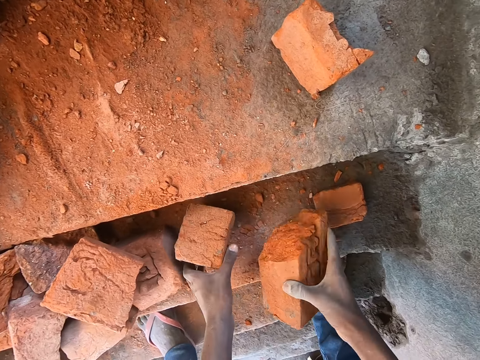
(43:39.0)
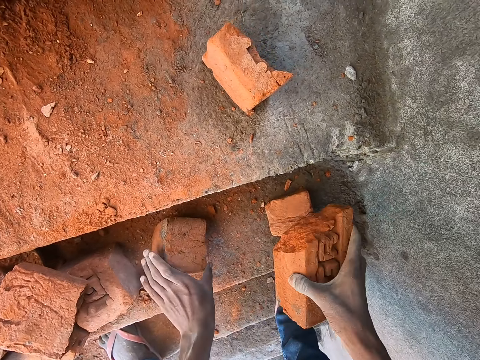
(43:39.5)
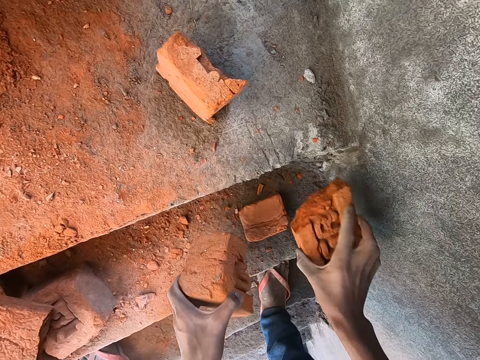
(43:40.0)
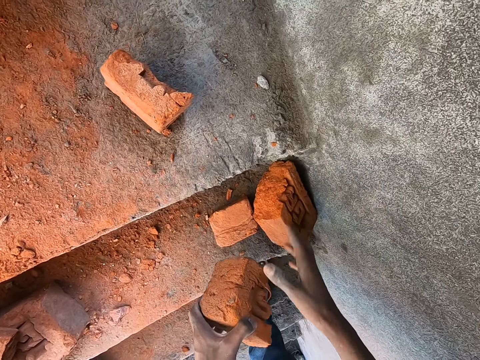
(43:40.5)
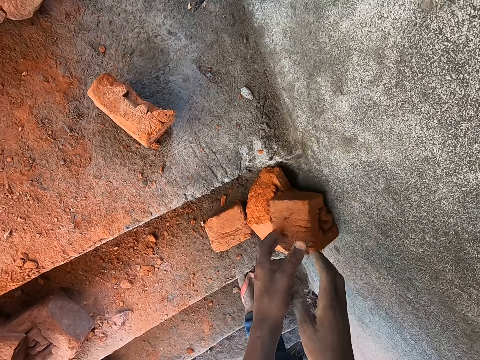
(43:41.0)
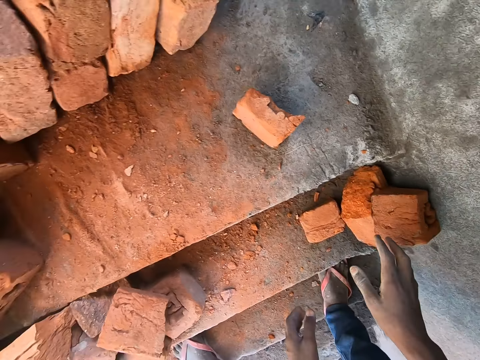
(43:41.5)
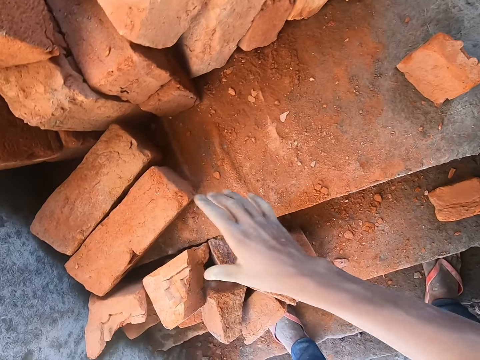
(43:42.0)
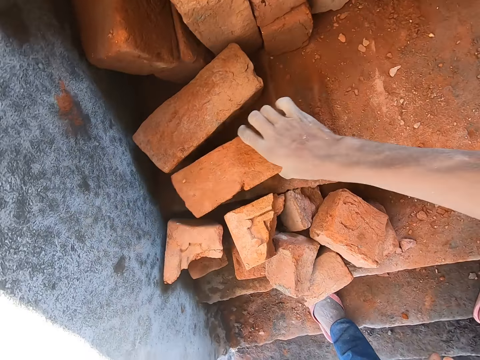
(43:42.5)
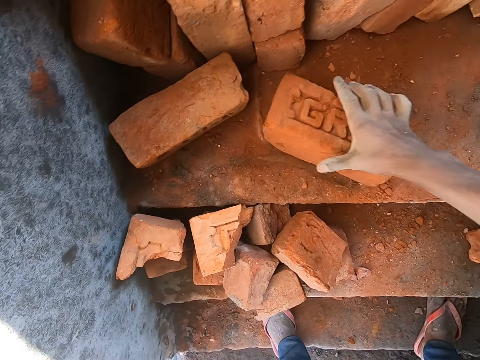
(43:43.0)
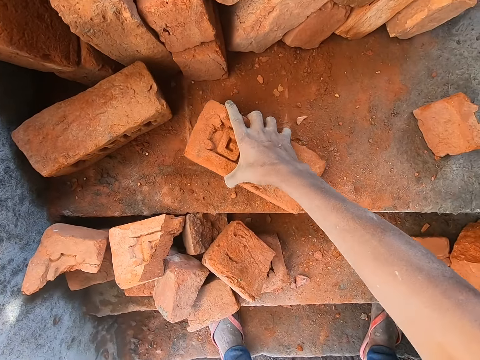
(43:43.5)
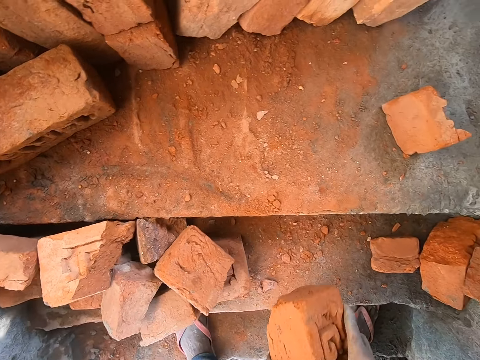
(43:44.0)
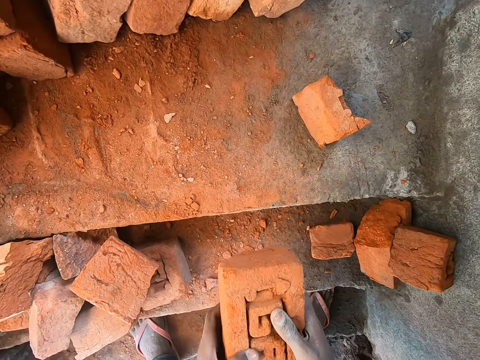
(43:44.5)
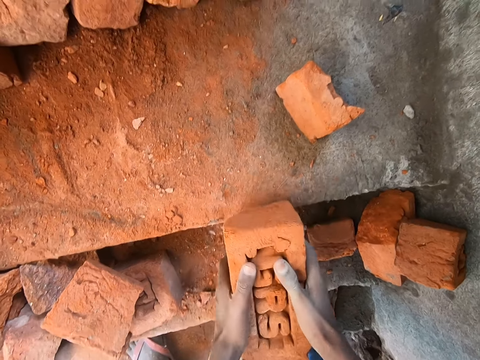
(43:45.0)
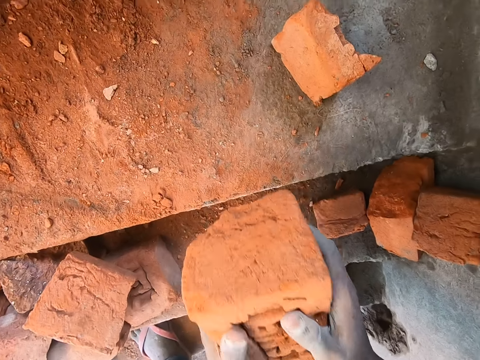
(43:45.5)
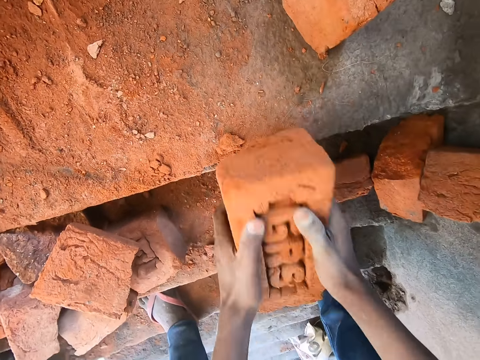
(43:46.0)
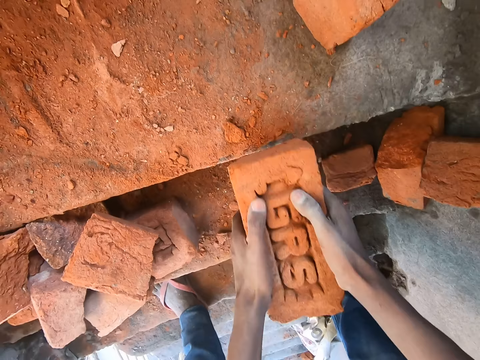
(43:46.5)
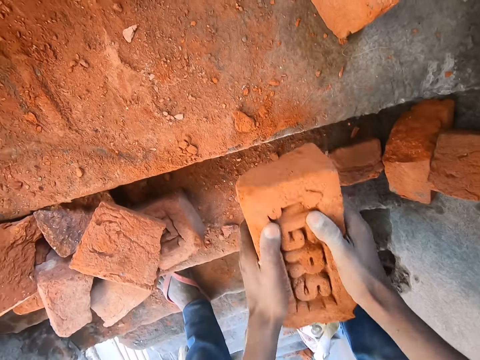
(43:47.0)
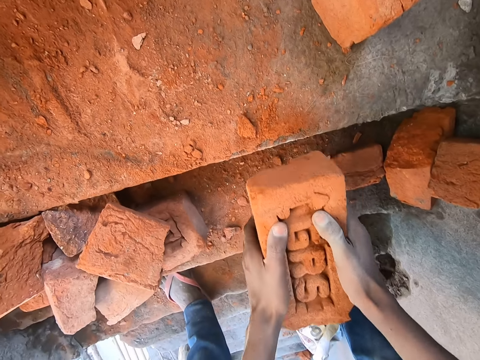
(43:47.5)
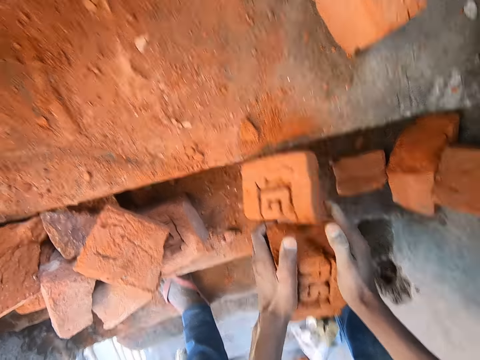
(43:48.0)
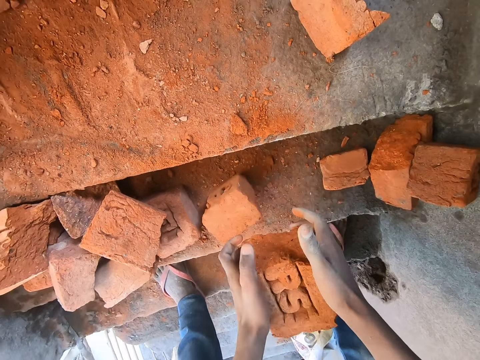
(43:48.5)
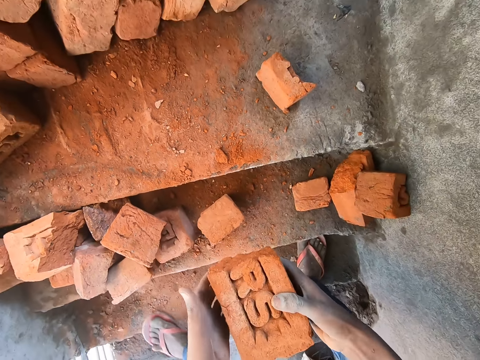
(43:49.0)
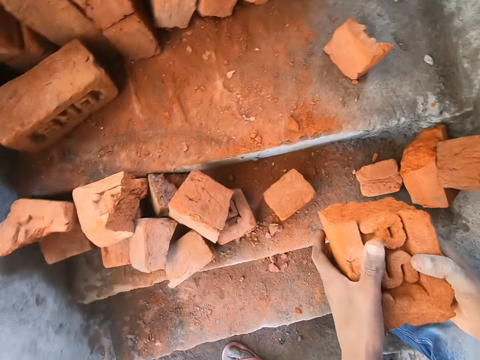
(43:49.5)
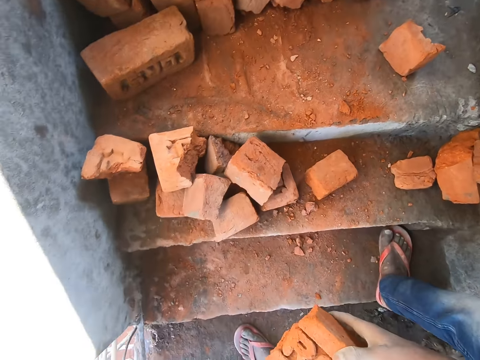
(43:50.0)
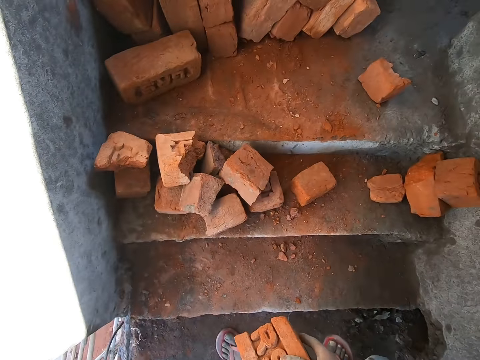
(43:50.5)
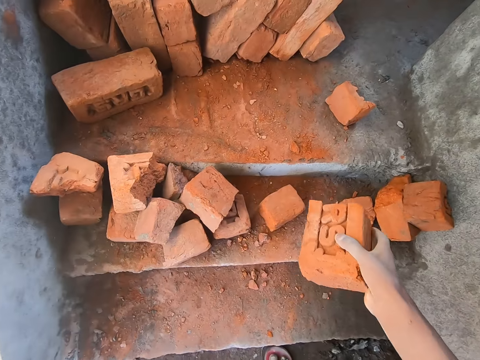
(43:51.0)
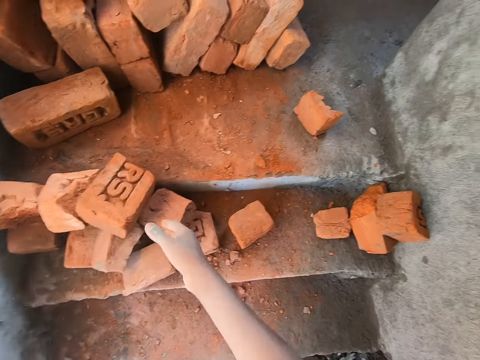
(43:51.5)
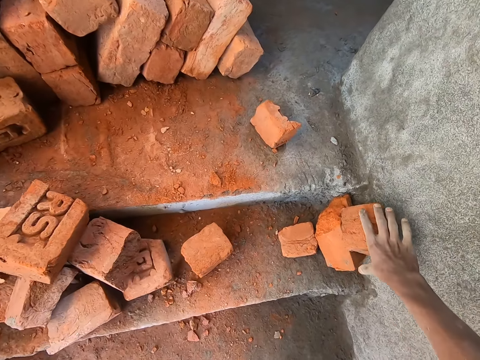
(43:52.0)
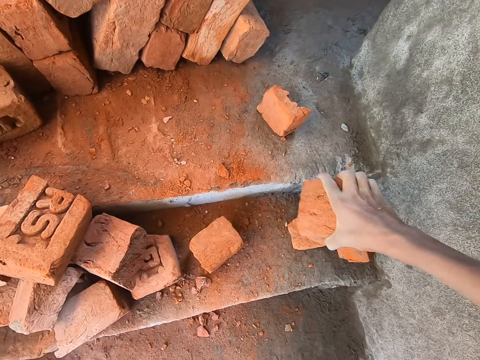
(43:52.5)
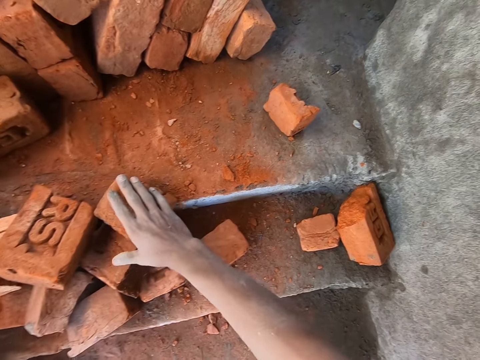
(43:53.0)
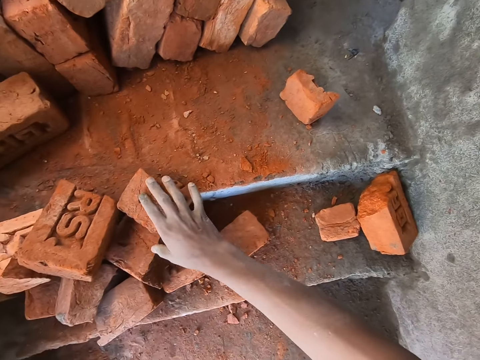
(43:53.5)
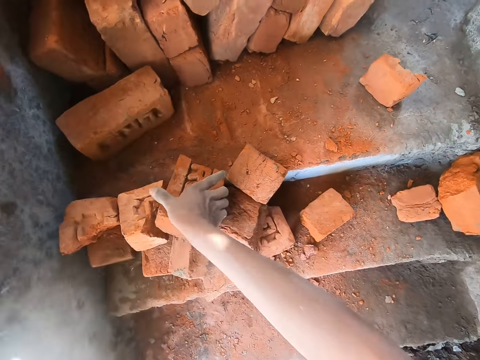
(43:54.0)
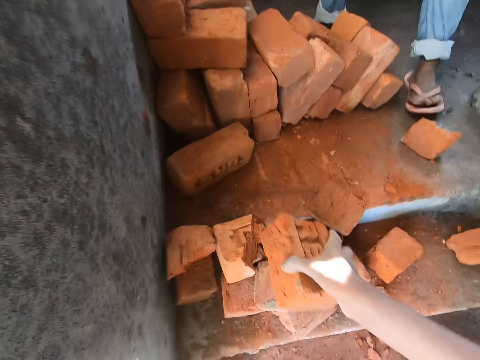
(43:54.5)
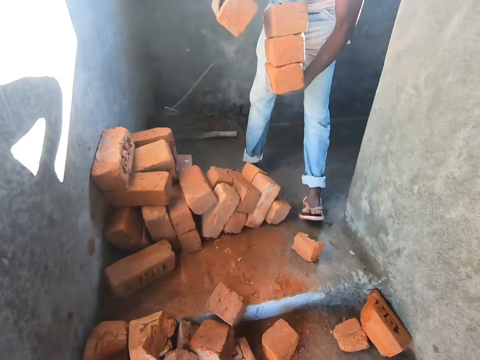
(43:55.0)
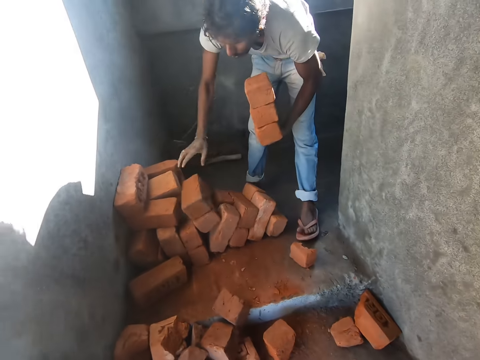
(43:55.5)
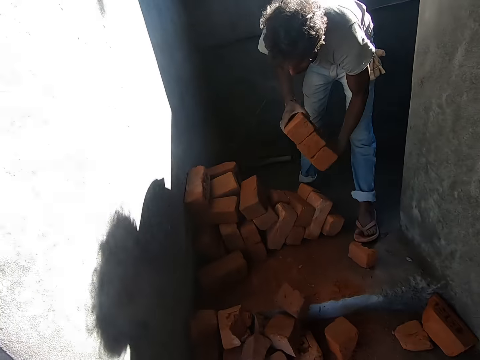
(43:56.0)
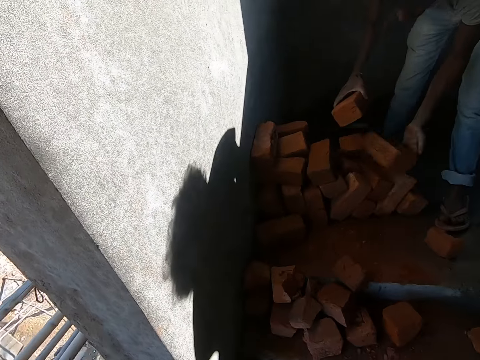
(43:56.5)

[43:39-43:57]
The camera wearer arranges the pieces of red bricks with both hands on the stairs. He picks a brick, puts the brick on the stairs, picks a brick and puts the brick on the stairs. He picks a red brick from the pile of red bricks with his right hand. He hits the red brick on the stairs with both hands. He converses with another man. He looks around. He arranges the pieces of red bricks with his right hand on the stairs. He puts a brick on the stairs. He picks a brick on the stairs. He puts a brick on the stairs. He picks a brick on the stairs. The man interacts with the camera wearer. The man places red bricks on the pile of red bricks on the stairs with his right hand.

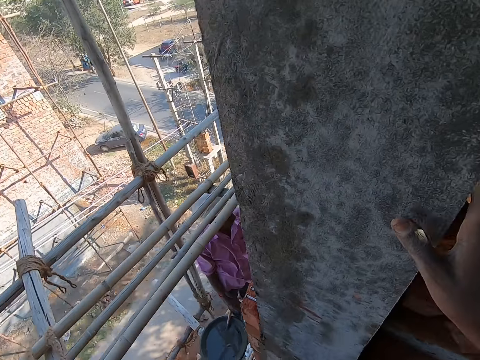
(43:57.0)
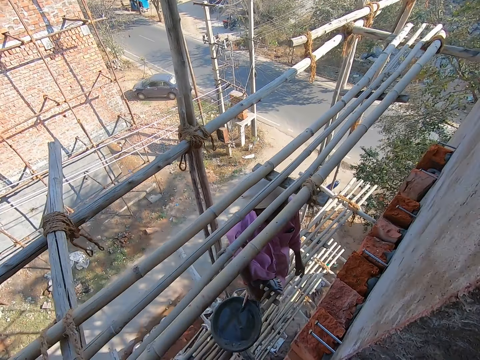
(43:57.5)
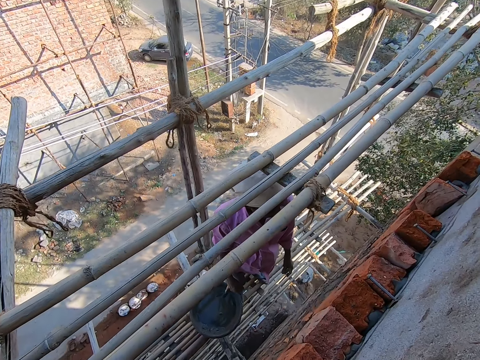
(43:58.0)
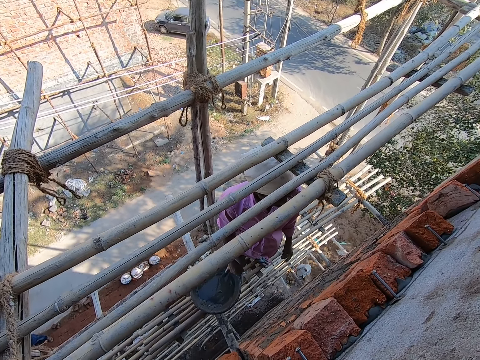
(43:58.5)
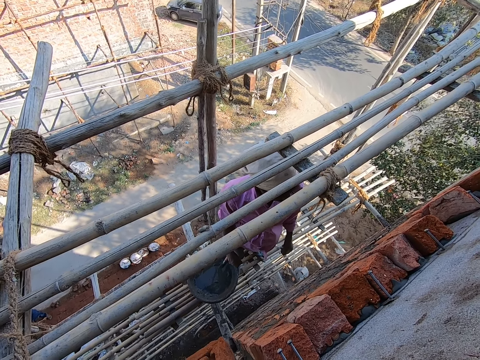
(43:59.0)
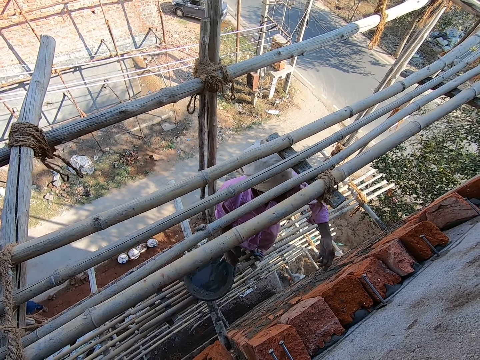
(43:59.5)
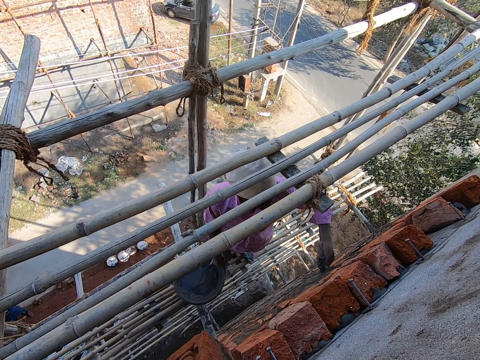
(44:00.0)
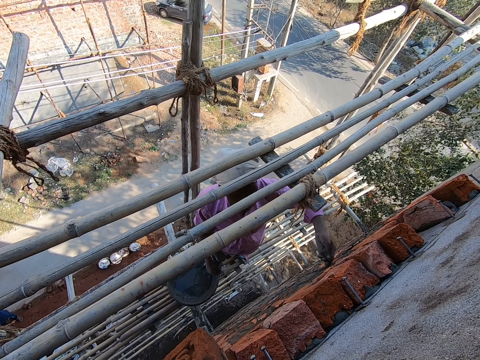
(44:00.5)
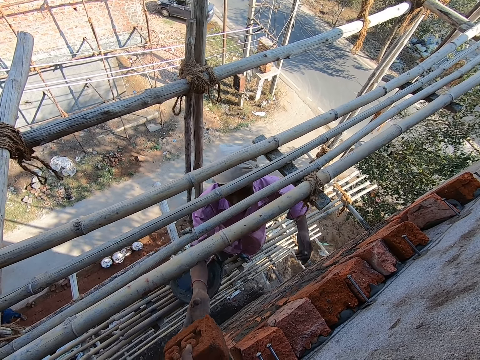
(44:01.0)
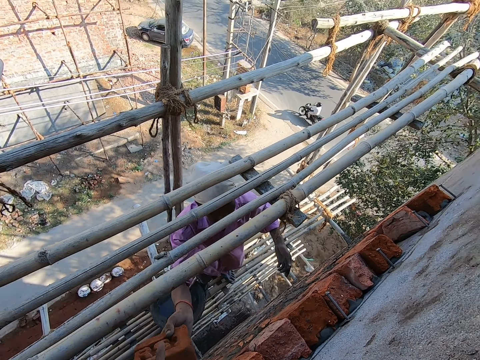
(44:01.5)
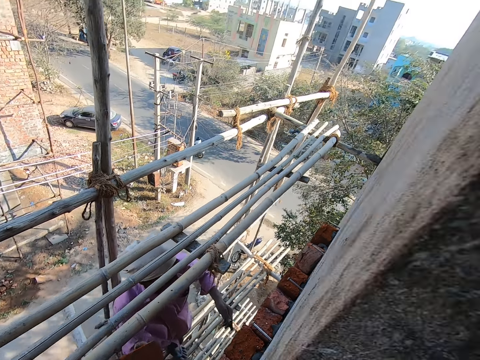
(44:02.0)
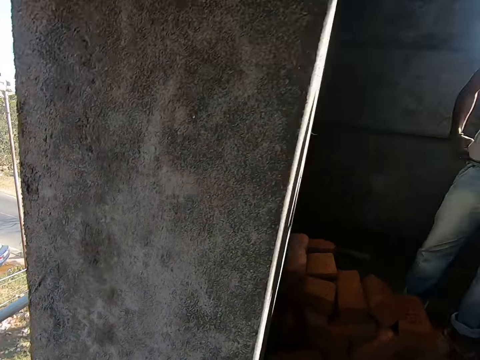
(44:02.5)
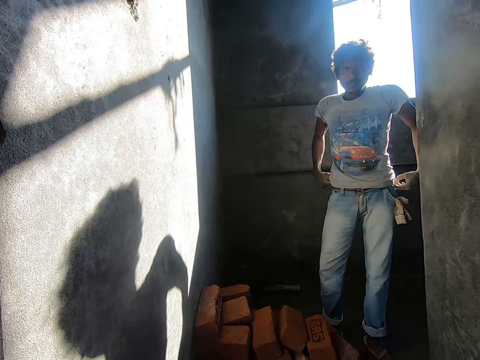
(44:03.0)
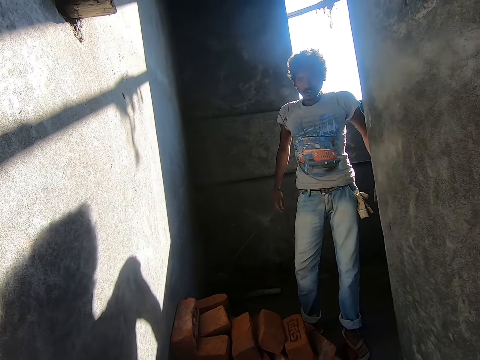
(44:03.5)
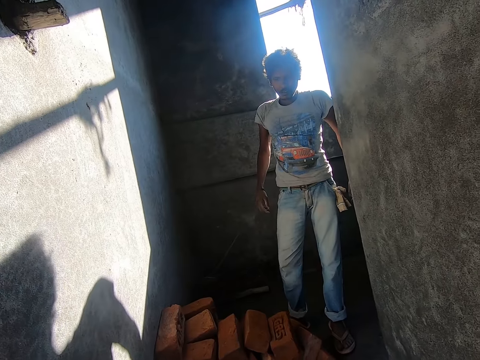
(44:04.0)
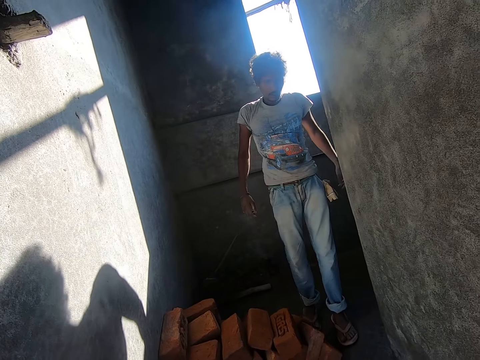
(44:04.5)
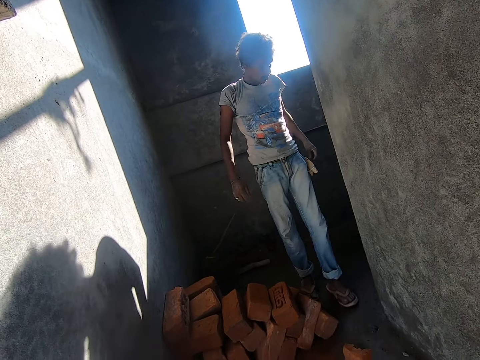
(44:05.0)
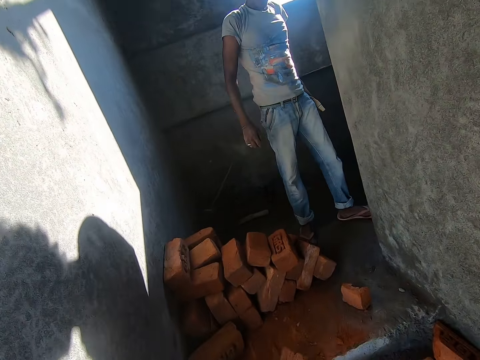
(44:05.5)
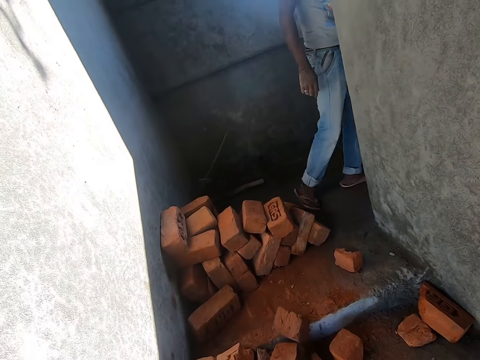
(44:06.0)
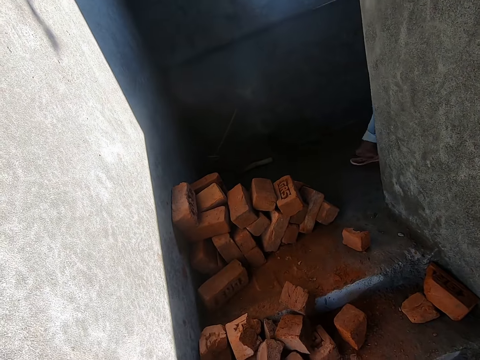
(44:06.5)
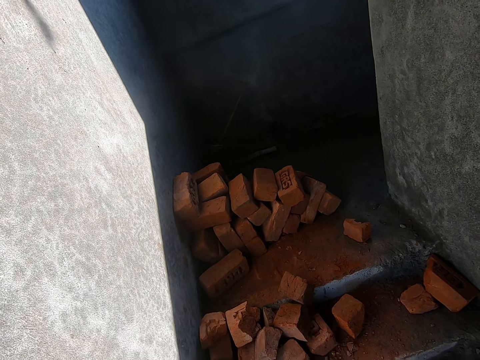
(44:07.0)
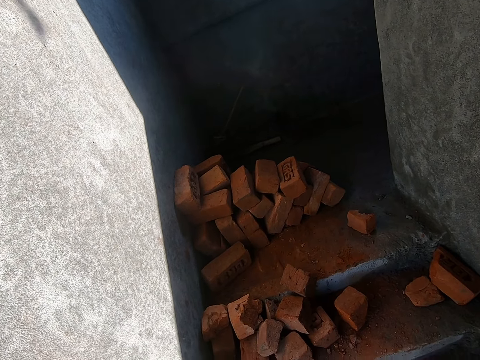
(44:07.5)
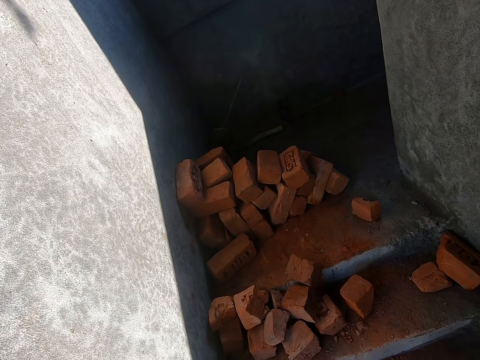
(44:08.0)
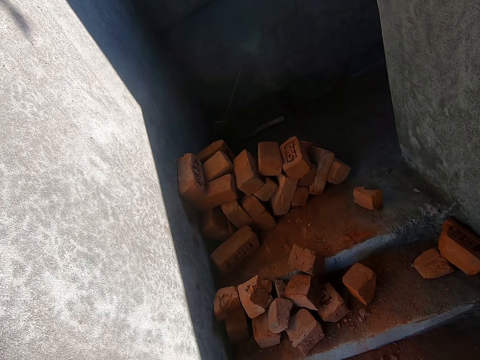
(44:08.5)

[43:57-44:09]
The camera wearer looks around. They converse with the man. The man smoothens the cement on the red brick with his left hand. The man aligns the brick on the wall. The man picks a brick from the camera wearer. The camera wearer looks around. They converse with another man. They look around.
